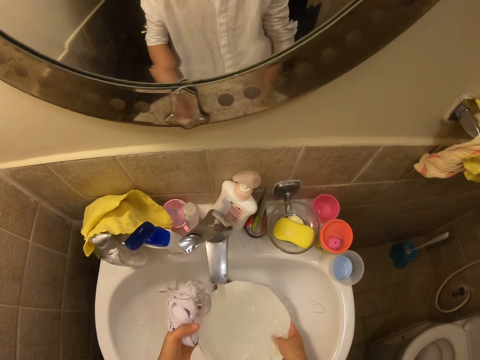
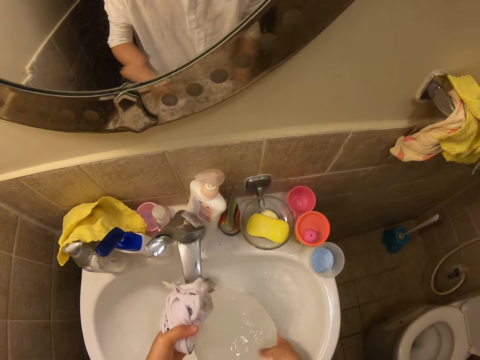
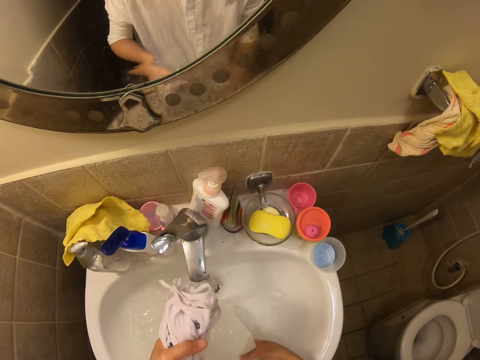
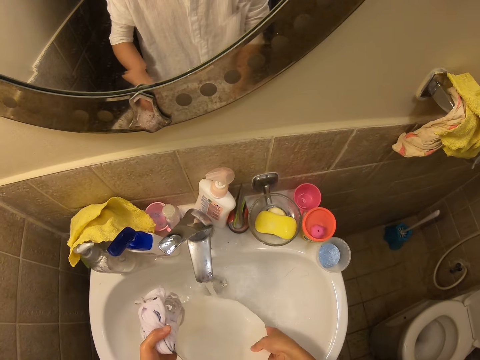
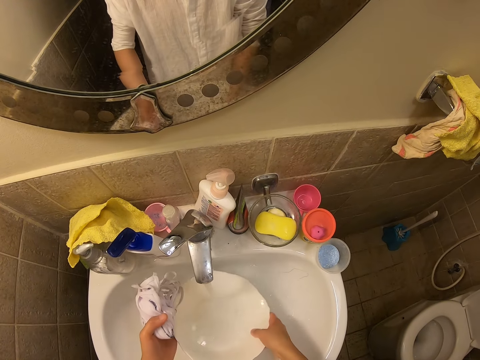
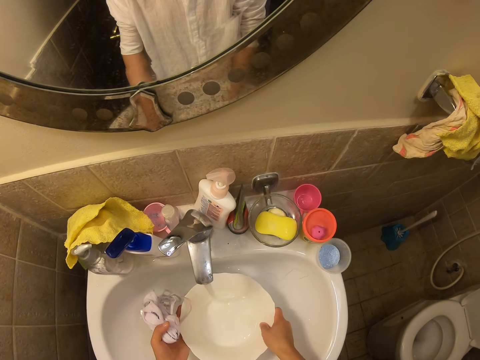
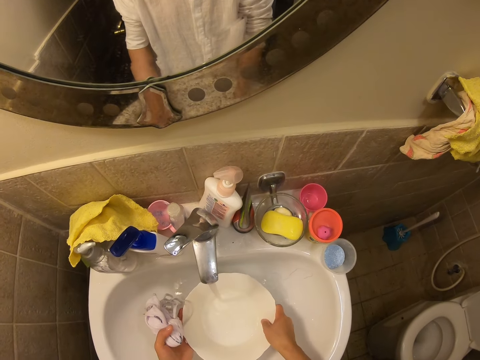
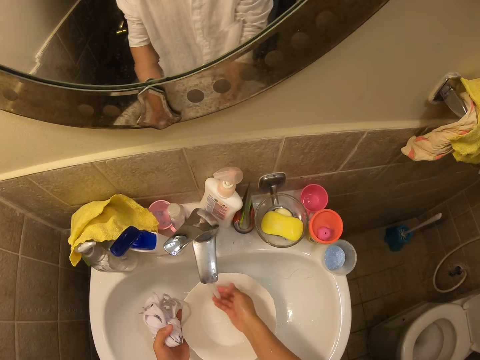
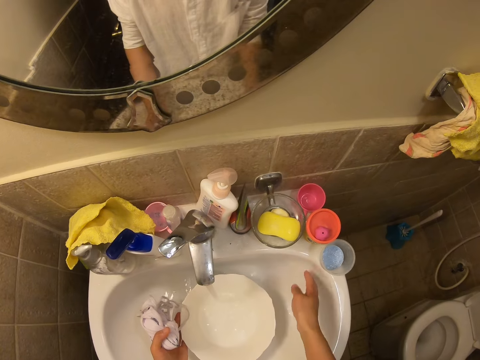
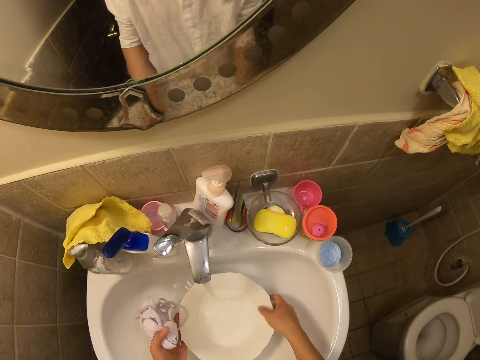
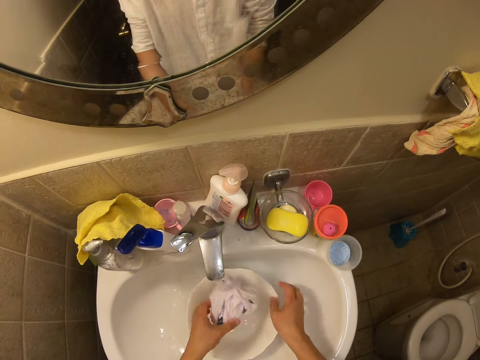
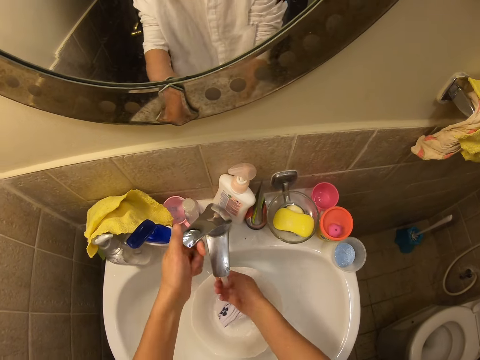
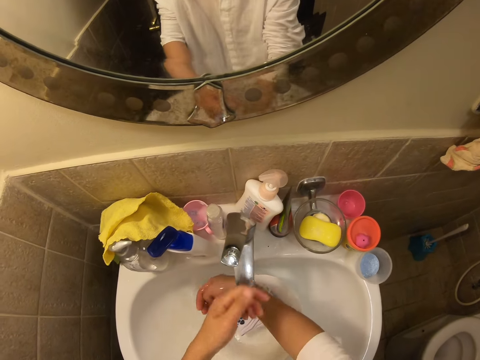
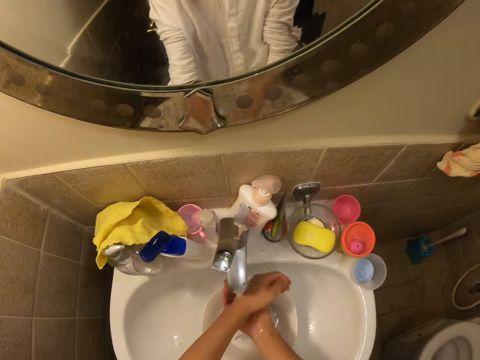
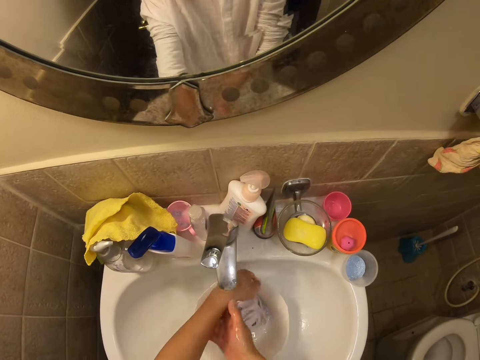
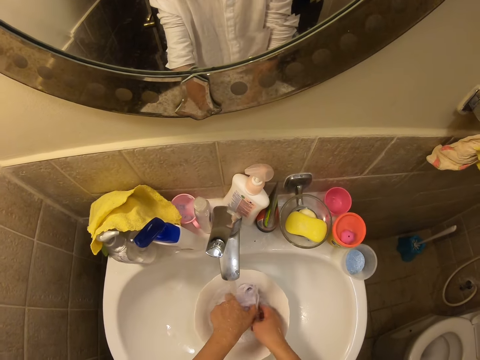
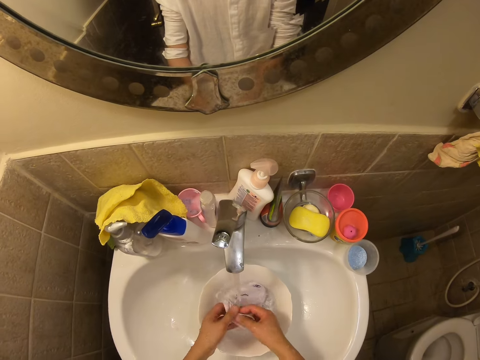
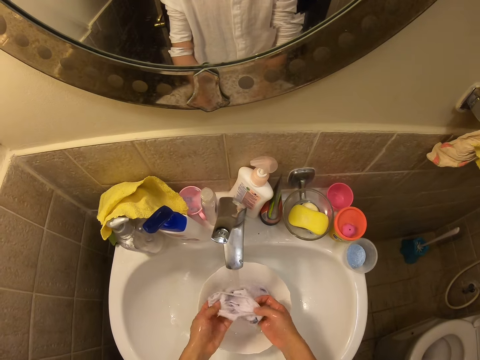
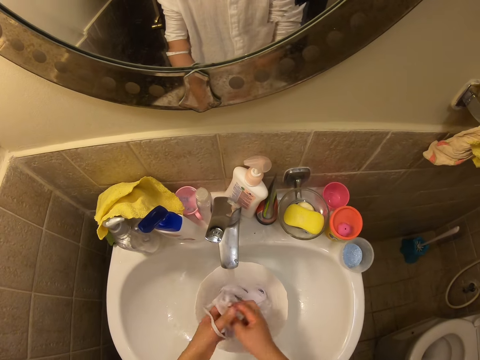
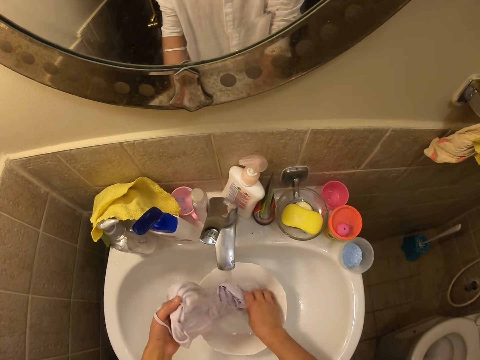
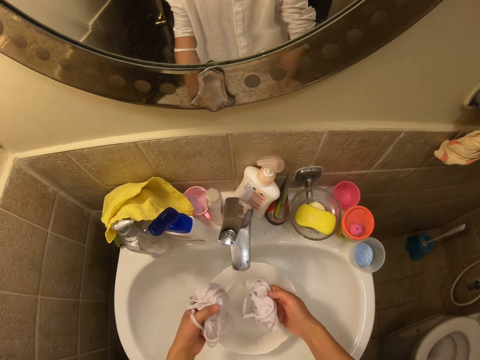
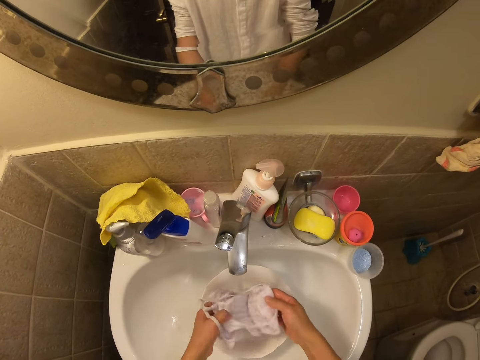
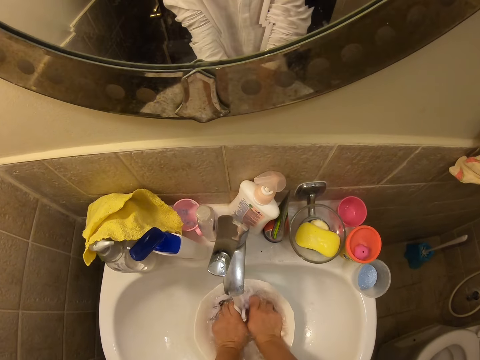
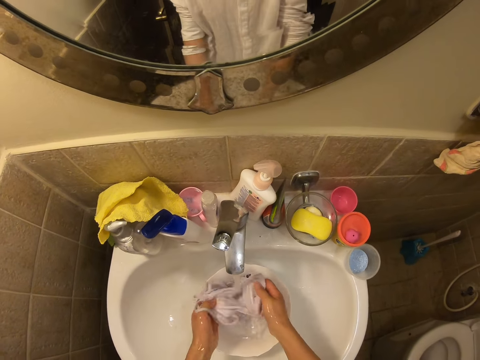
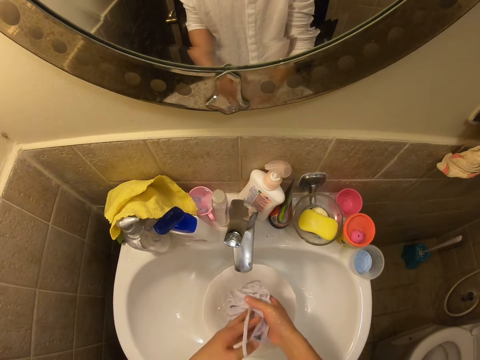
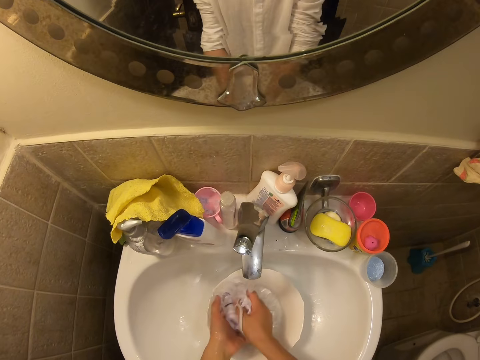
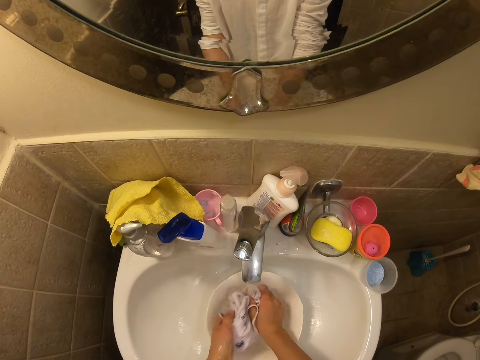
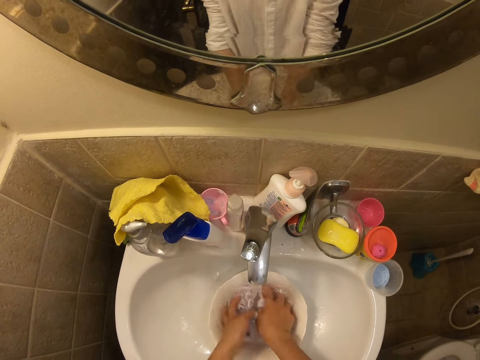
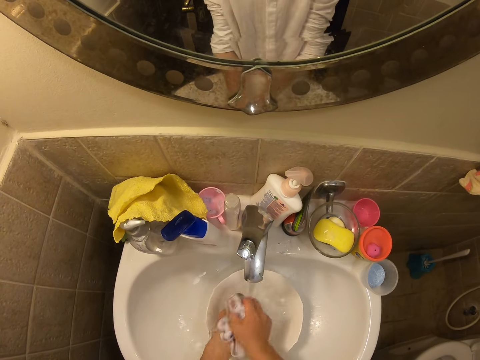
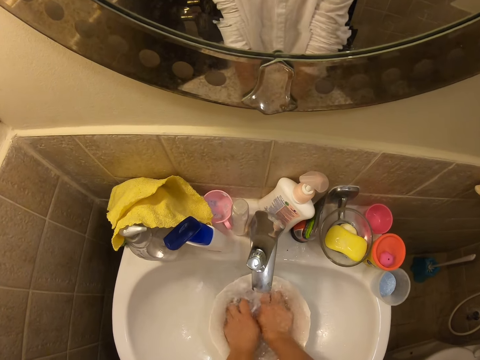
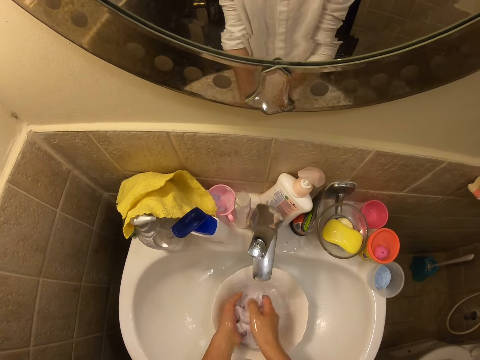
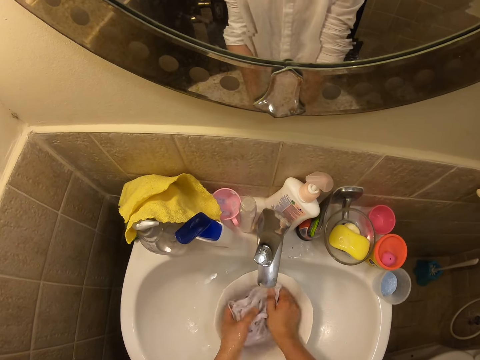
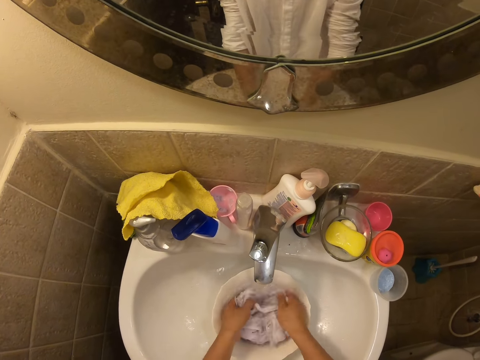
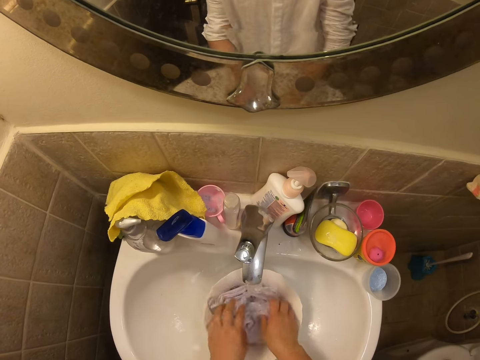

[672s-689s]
The camera wearer pours water in the sink from the bowl. She refills water in the bowl. She places the bowl in the sink. She touches the water with her hand. She pours water in the sink. She places the face masks in the bowl. She rinses her hand. She holds the handle of the tap. She turns the tap. She rinses her hands. She sorts the face masks in the bowl. She picks up the face masks in the bowl. She dips the face masks in the bowl. She rinses the face masks in the bowl.

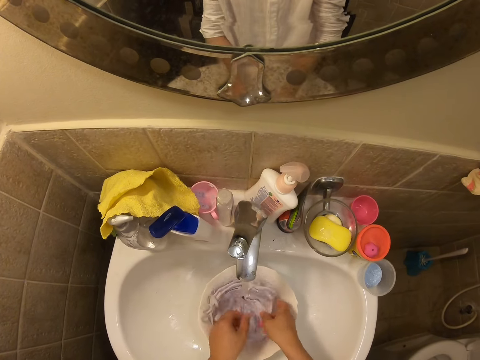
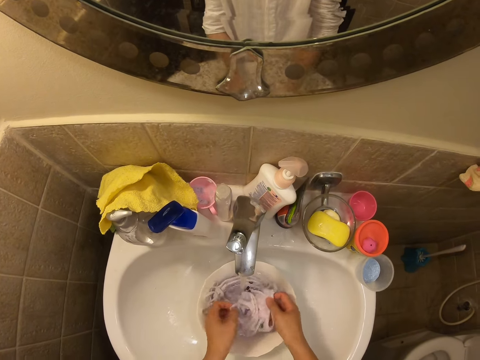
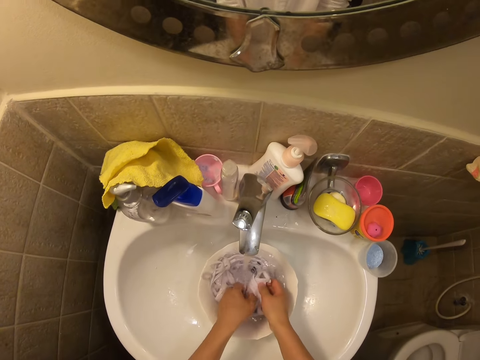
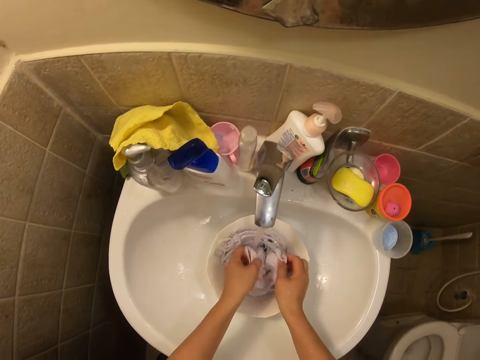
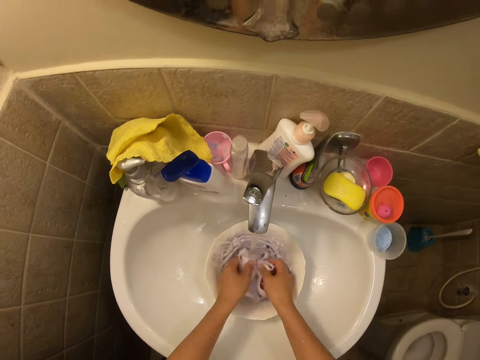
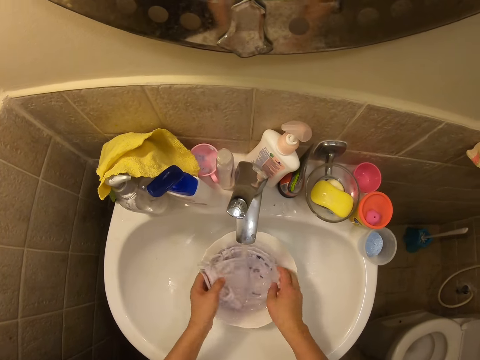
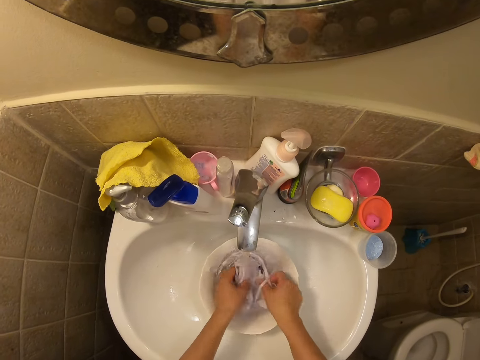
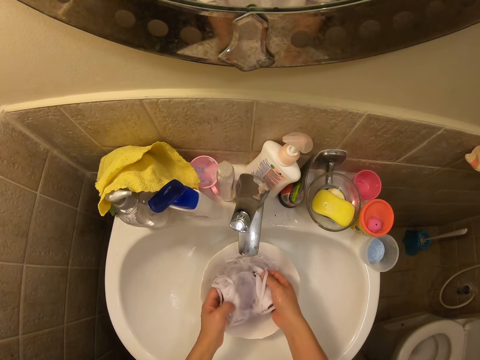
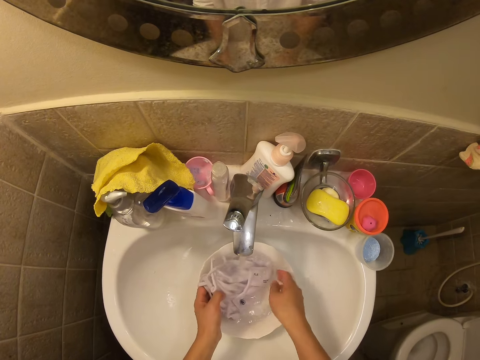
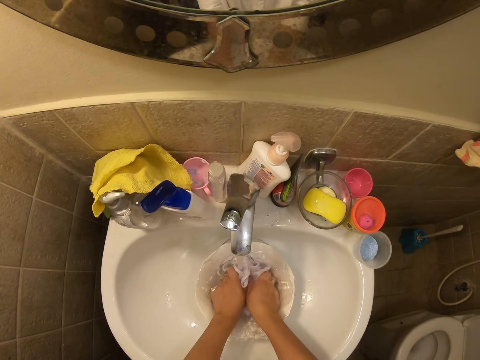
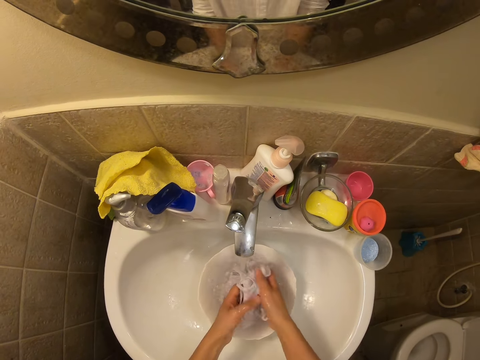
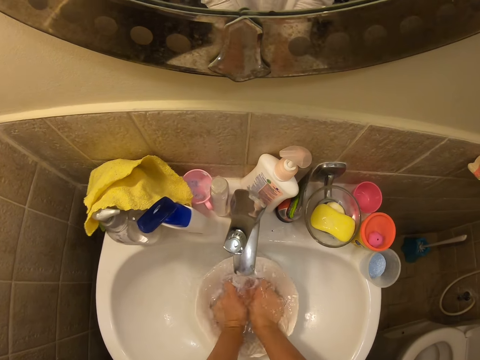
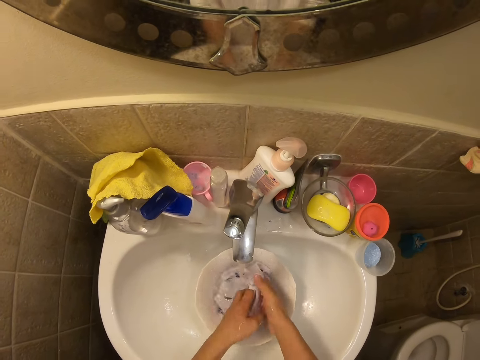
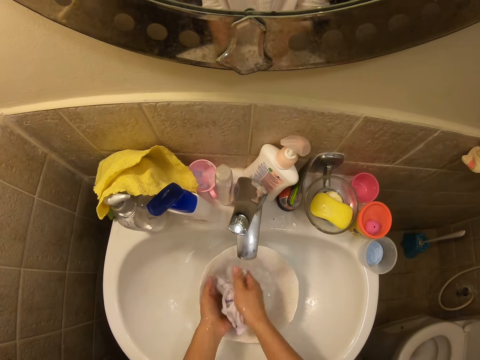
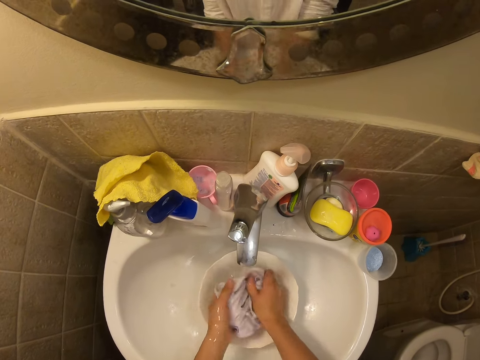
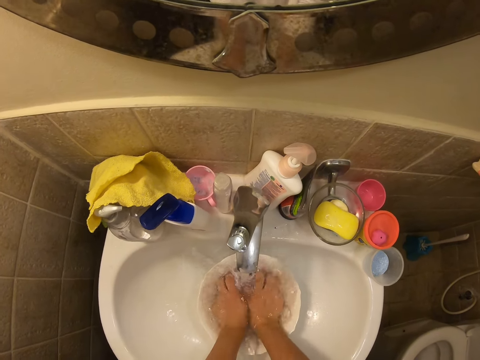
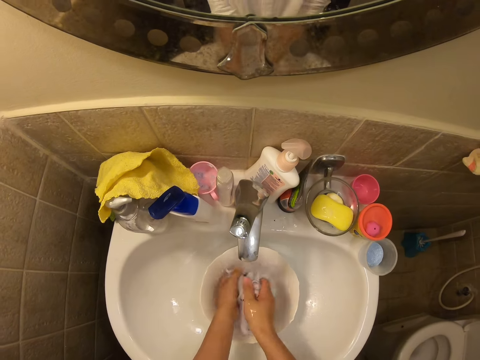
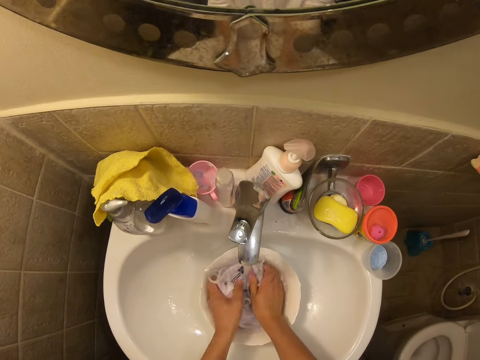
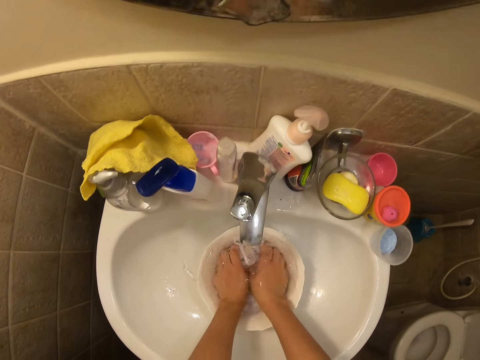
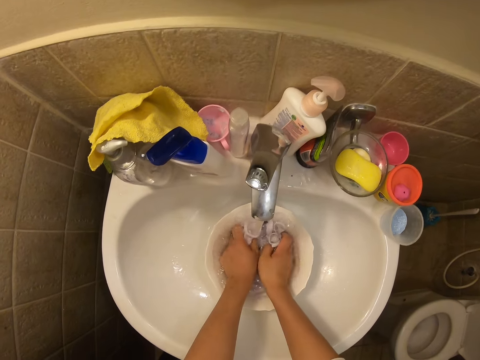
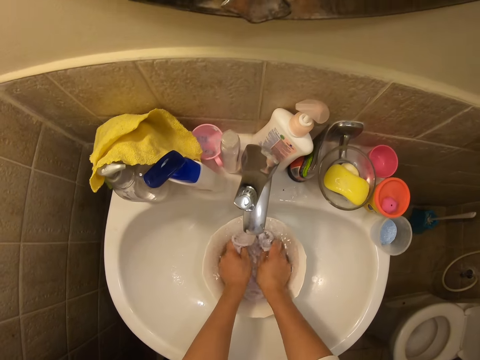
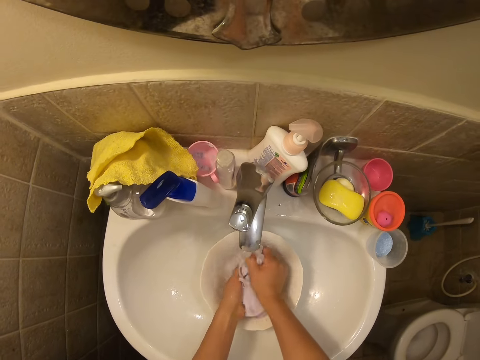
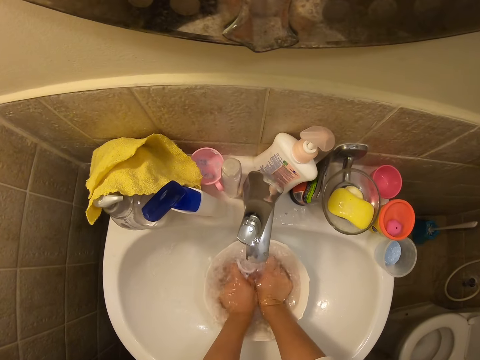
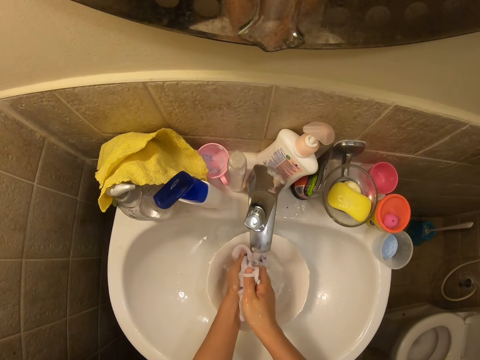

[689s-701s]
The camera wearer picks up the face masks in the bowl.
